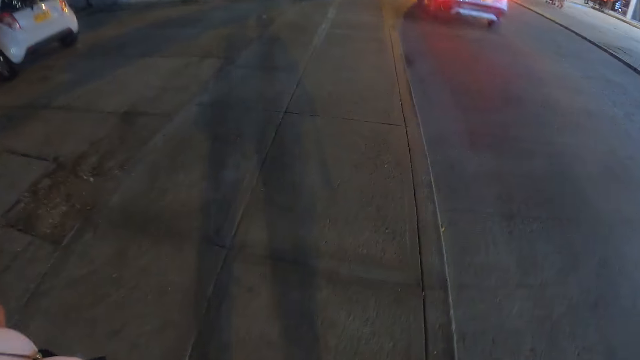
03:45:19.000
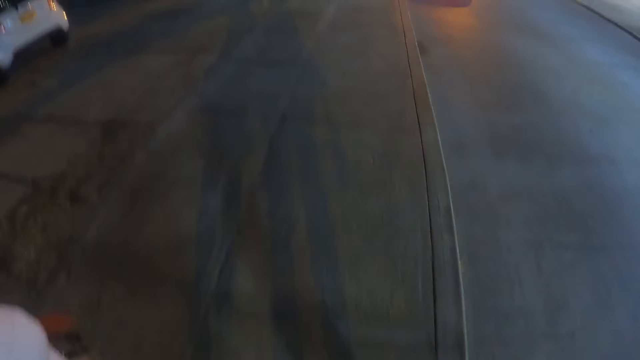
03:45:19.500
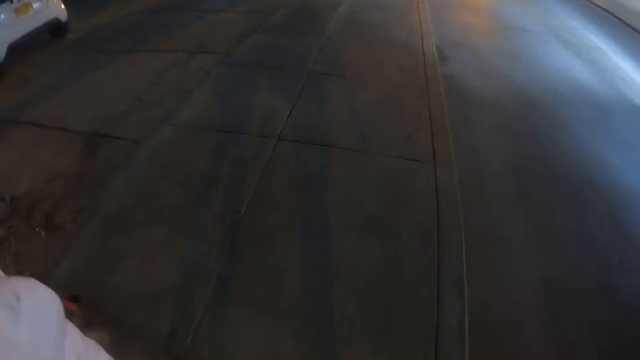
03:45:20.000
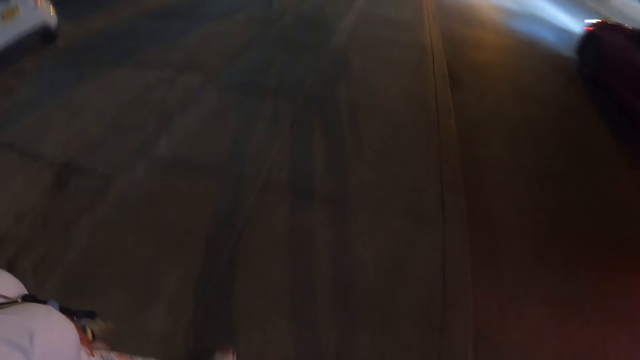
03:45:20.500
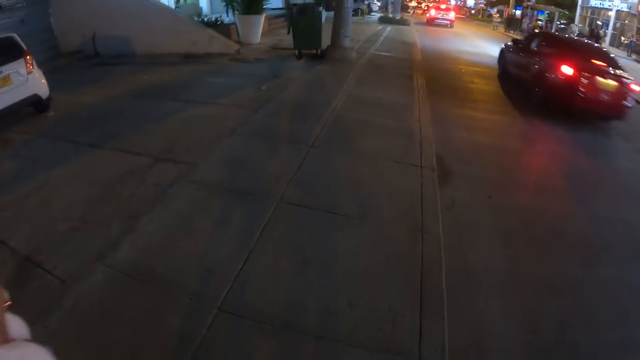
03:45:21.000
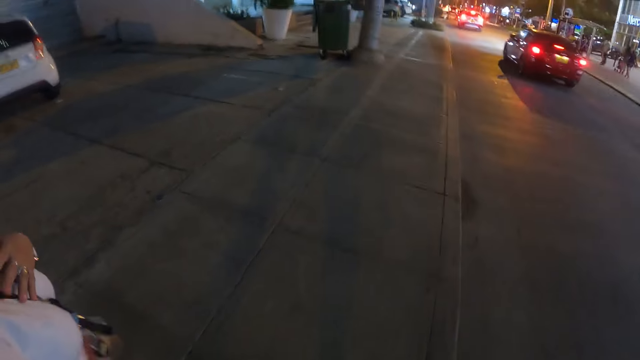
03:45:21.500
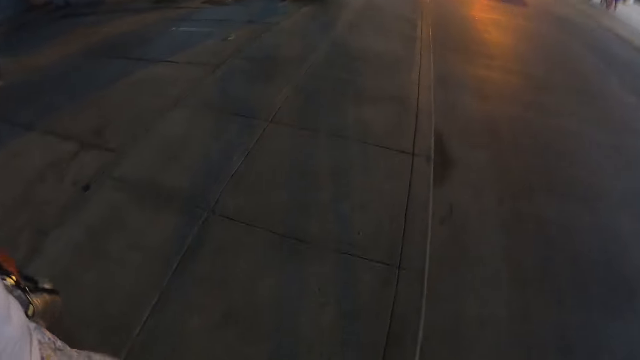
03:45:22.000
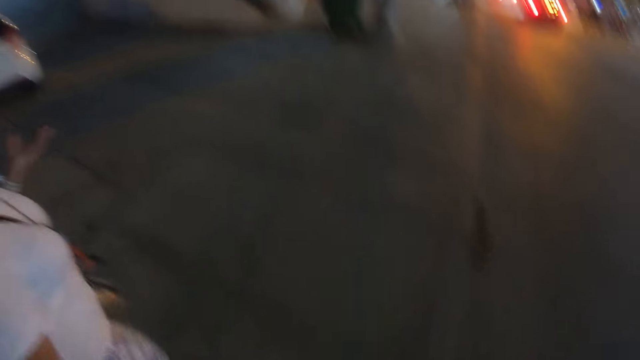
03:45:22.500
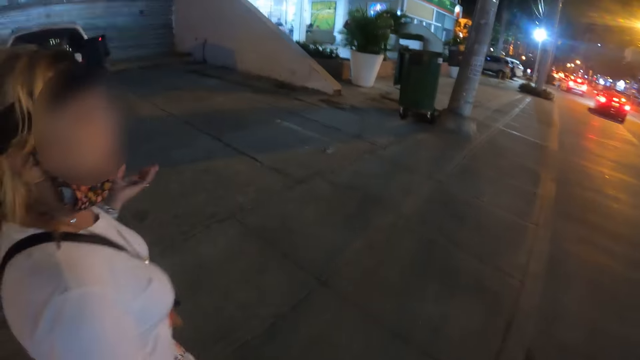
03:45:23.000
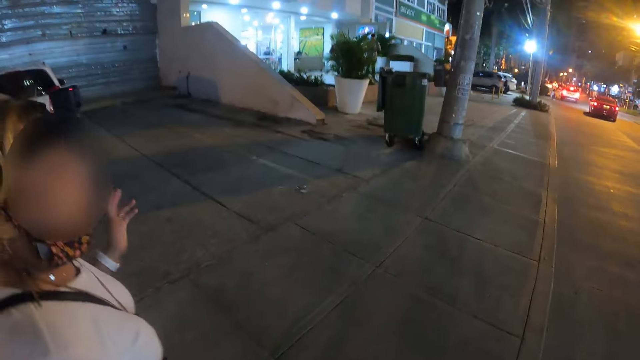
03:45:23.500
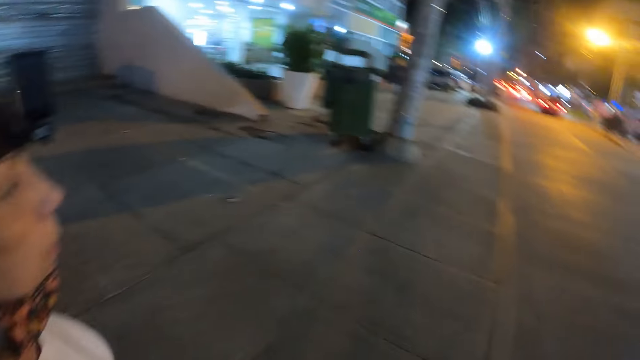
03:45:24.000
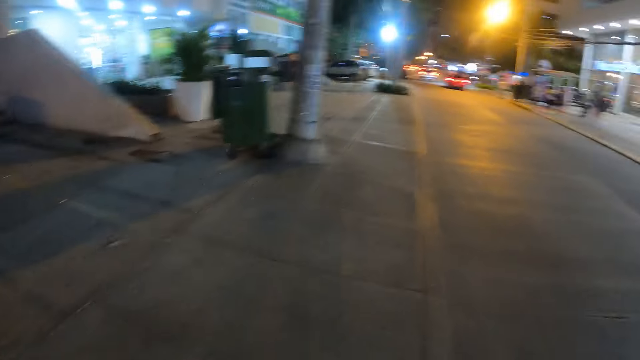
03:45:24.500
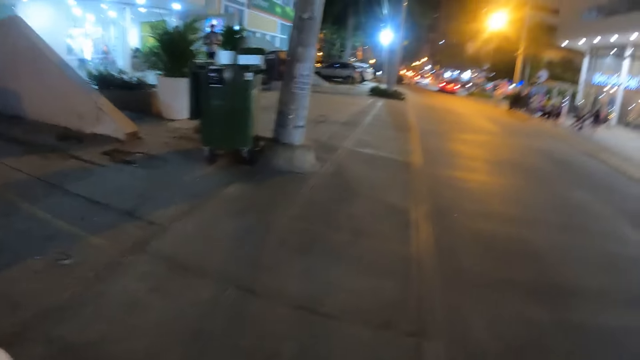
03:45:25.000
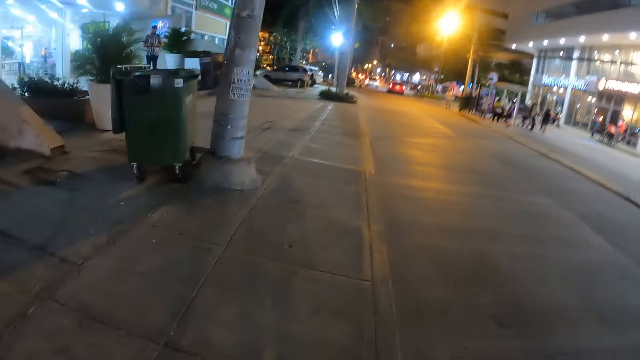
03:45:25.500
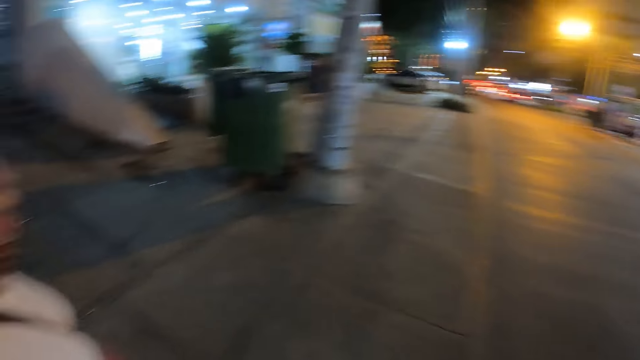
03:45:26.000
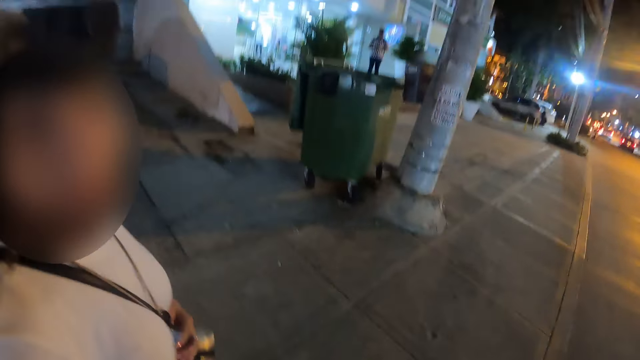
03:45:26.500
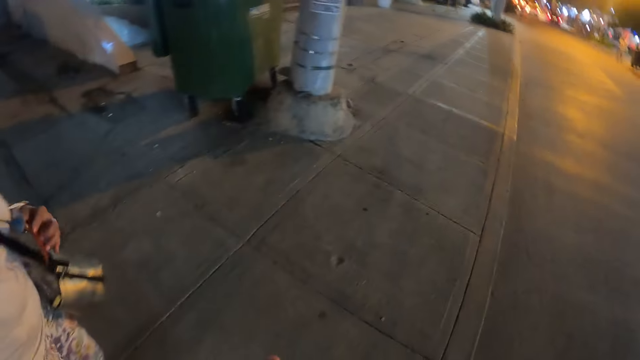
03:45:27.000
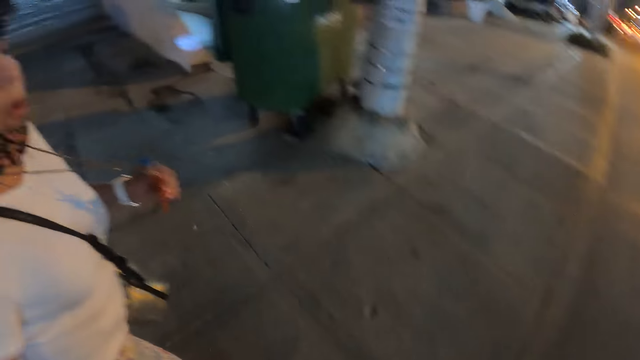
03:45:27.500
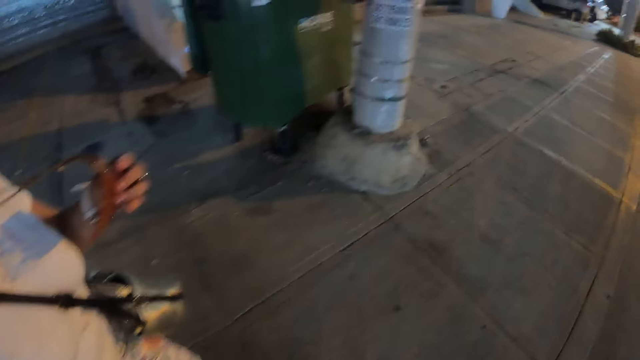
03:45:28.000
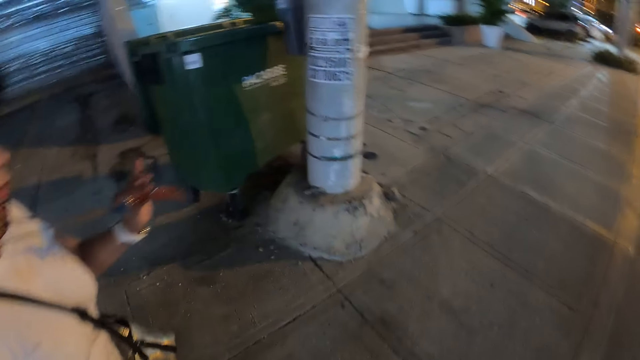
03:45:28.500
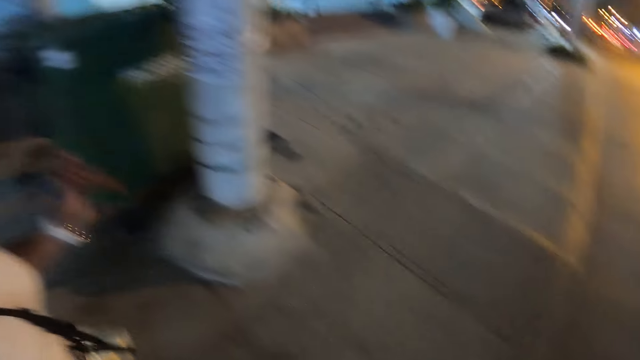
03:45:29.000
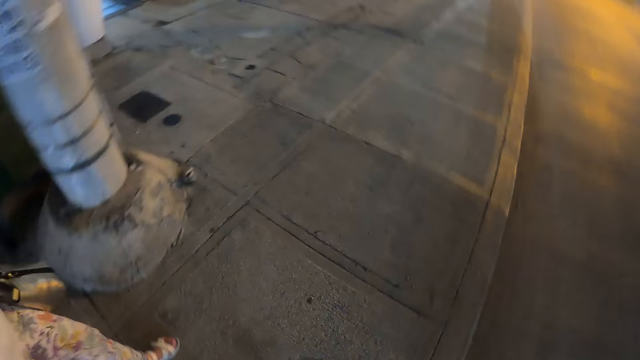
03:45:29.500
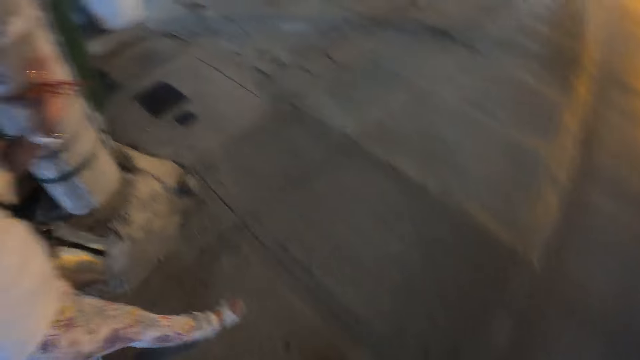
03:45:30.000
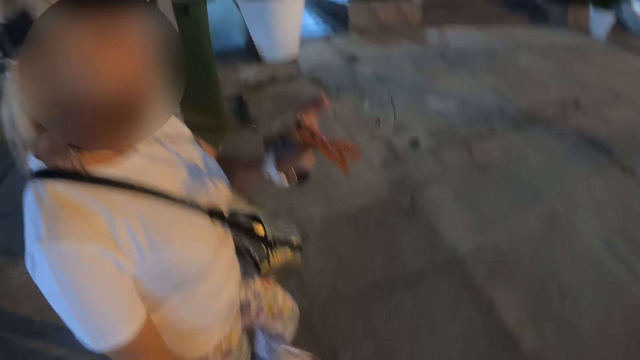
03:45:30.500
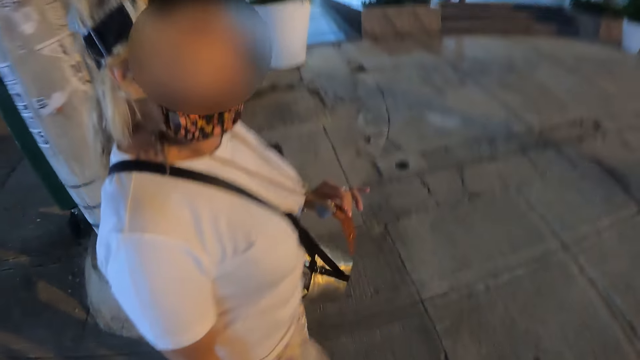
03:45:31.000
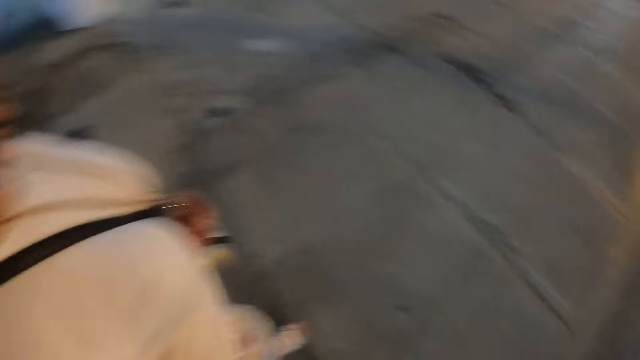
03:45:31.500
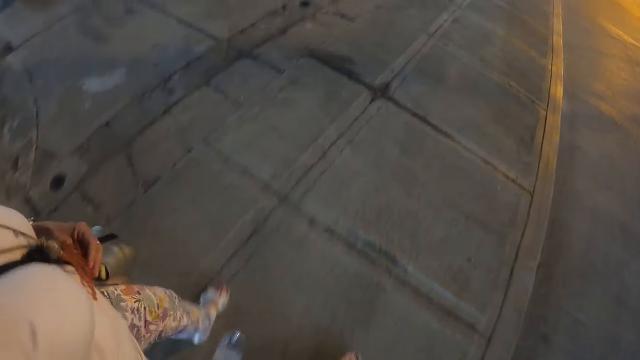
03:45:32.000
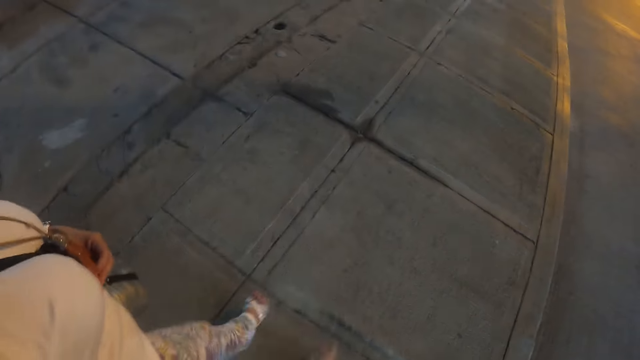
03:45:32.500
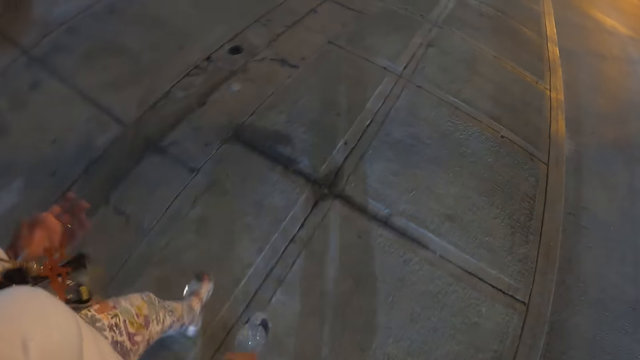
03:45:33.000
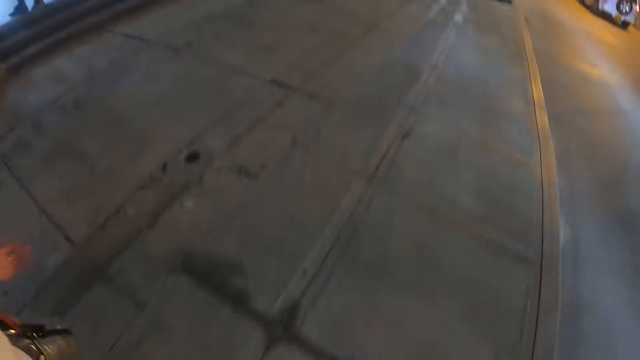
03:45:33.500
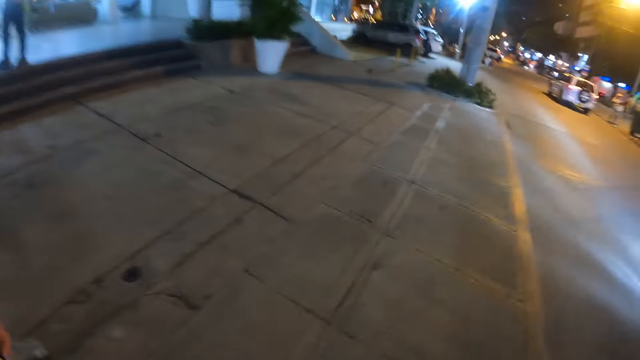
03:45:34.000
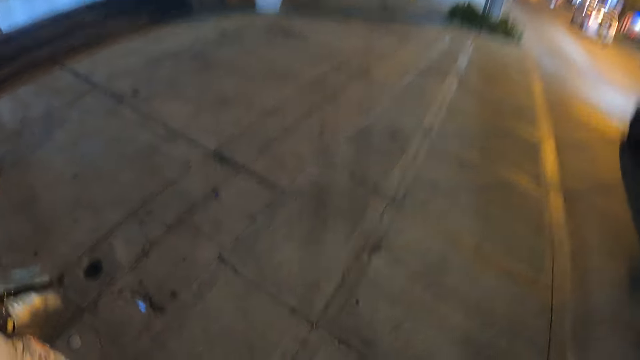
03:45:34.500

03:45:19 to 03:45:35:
A woman pulls on her necklace. The woman touches the necklace. The woman walks on the roadside. The camera wearer interacts with the woman and walks on the pavement with the woman.

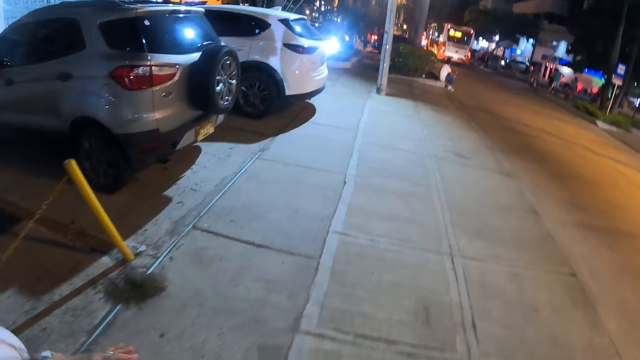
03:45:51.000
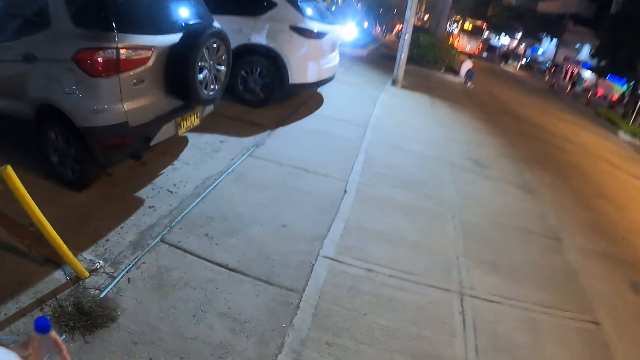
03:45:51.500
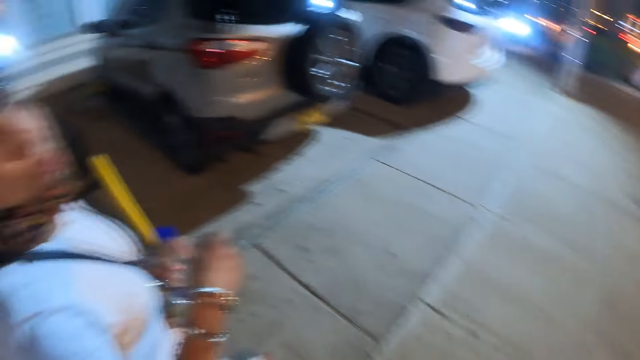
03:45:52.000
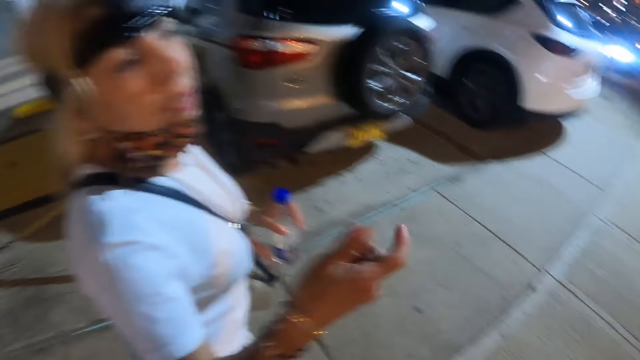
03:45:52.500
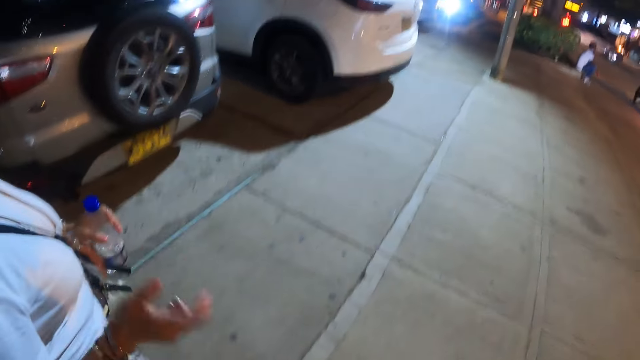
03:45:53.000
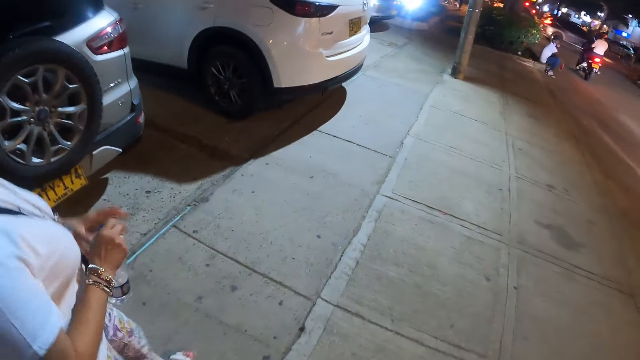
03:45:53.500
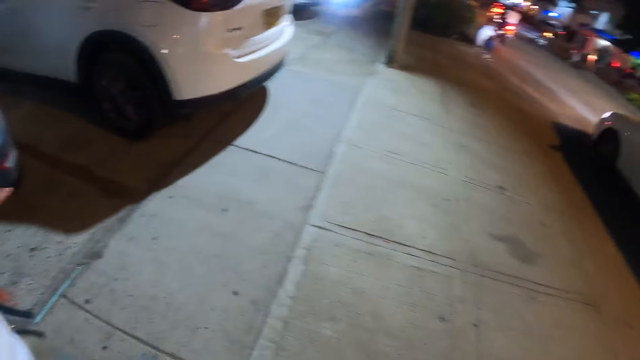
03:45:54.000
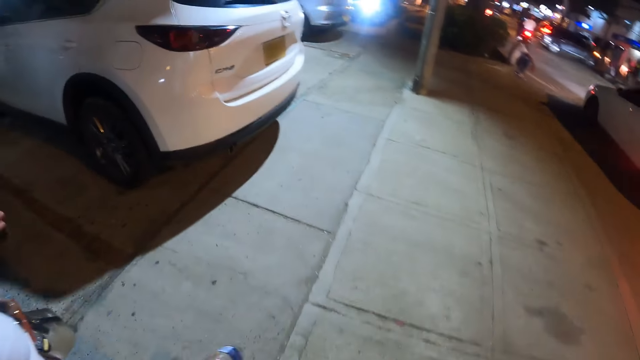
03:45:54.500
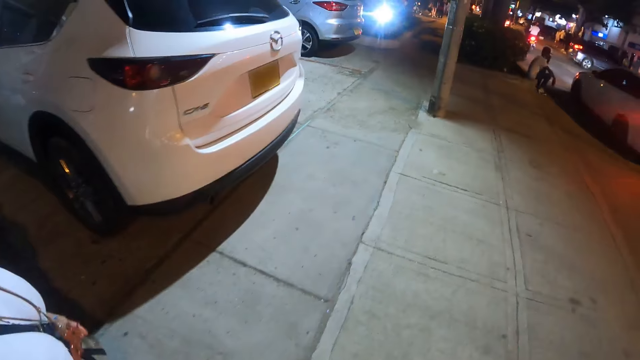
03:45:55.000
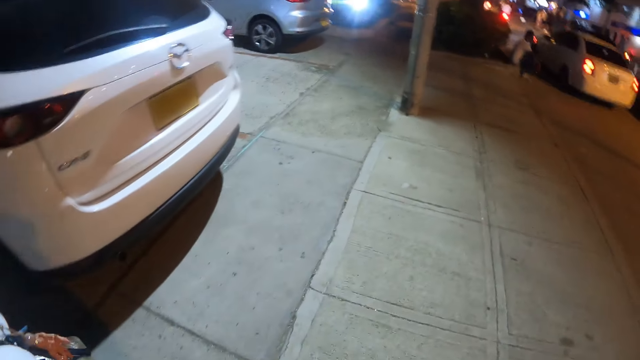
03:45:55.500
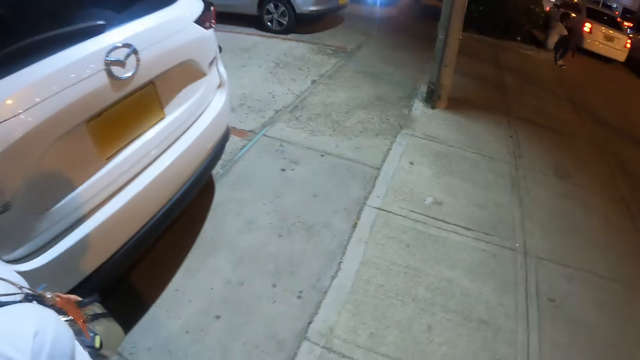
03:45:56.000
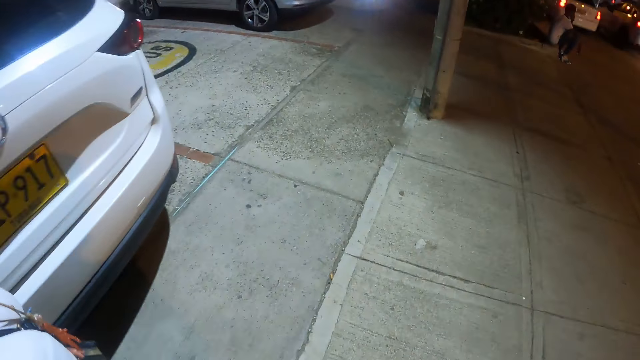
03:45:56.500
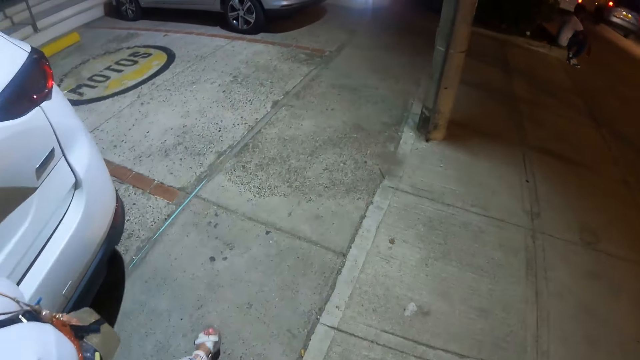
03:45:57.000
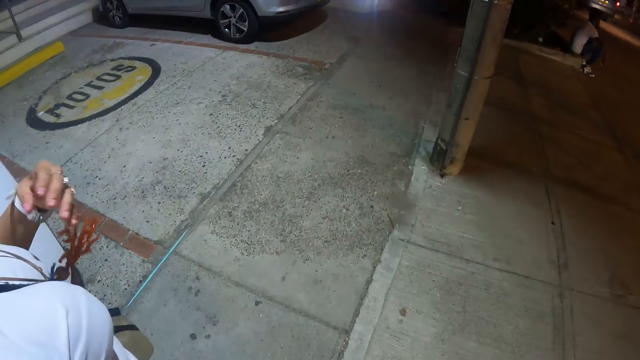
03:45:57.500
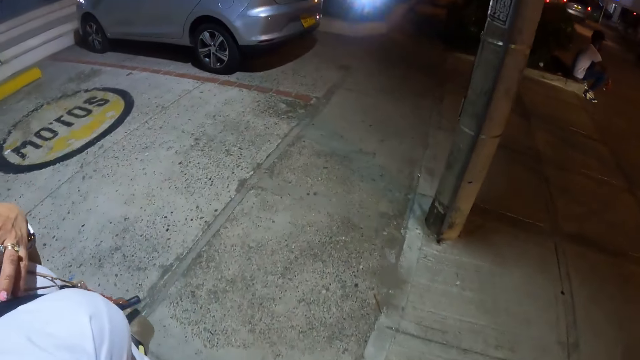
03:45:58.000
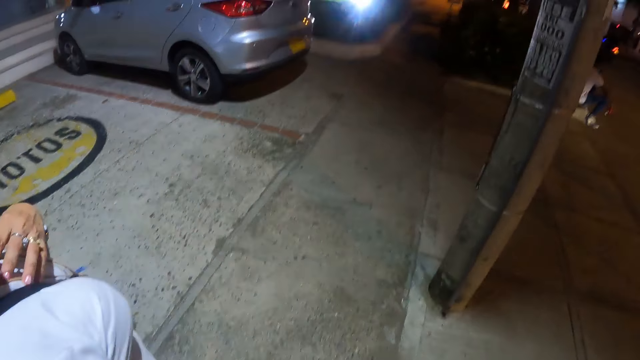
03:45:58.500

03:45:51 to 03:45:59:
A woman places the bottle in her right hand. The woman walks on the roadside. The camera wearer interacts with the woman and walks on the pavement with the woman.
